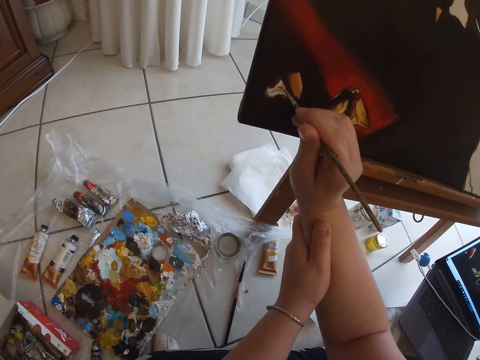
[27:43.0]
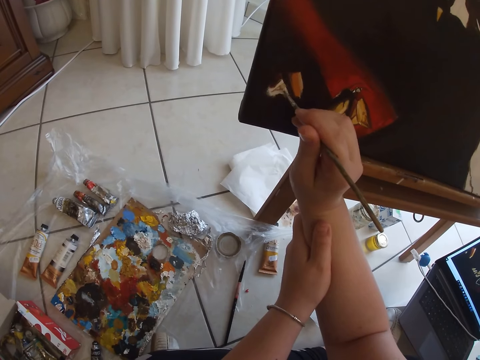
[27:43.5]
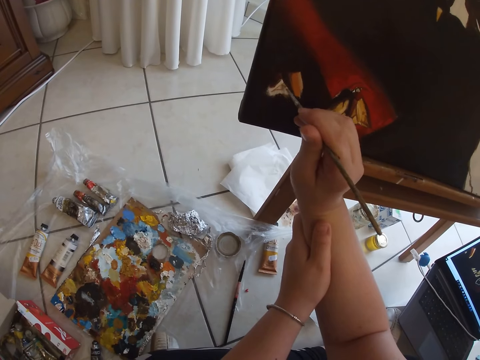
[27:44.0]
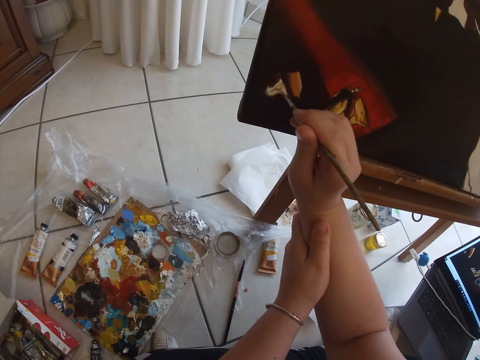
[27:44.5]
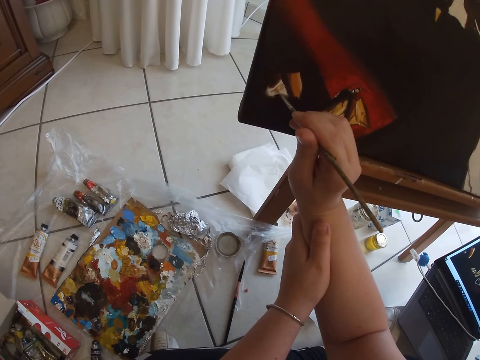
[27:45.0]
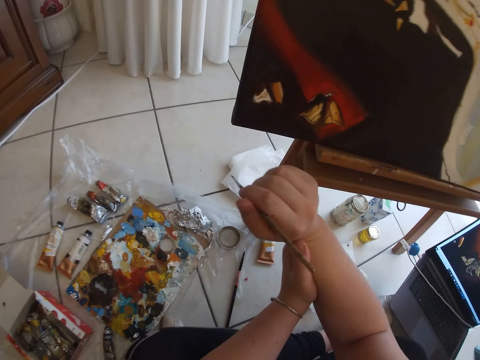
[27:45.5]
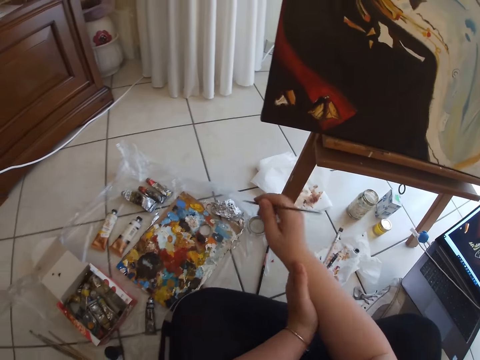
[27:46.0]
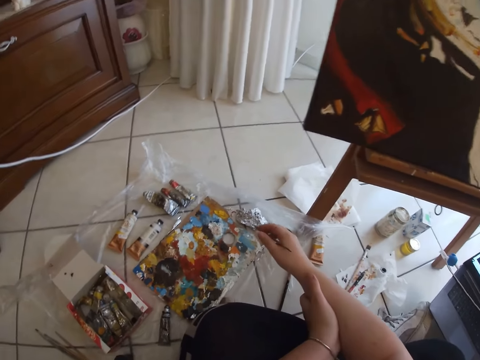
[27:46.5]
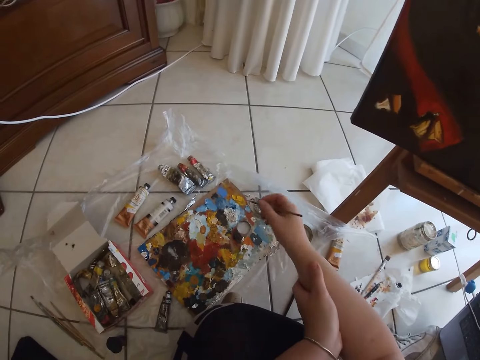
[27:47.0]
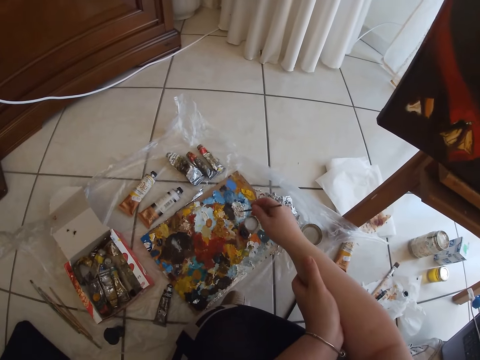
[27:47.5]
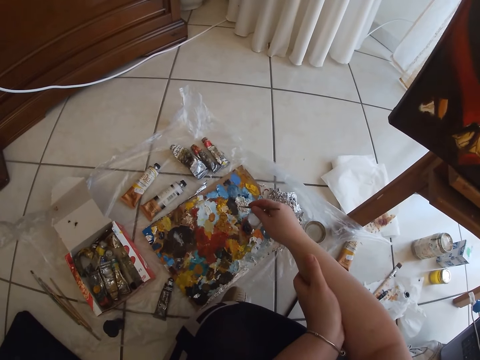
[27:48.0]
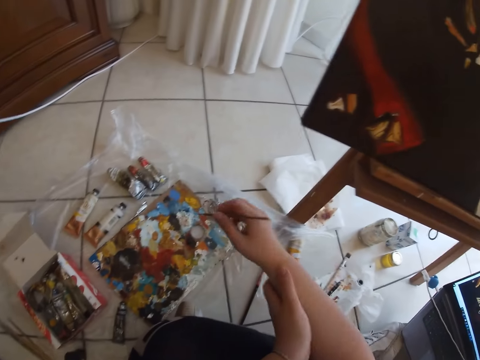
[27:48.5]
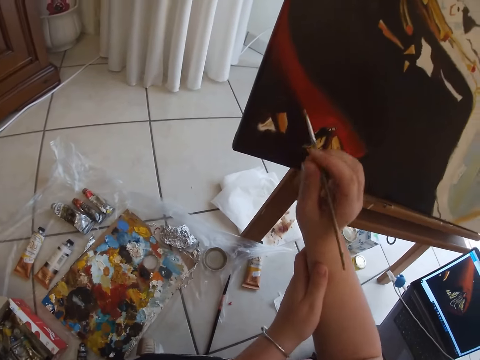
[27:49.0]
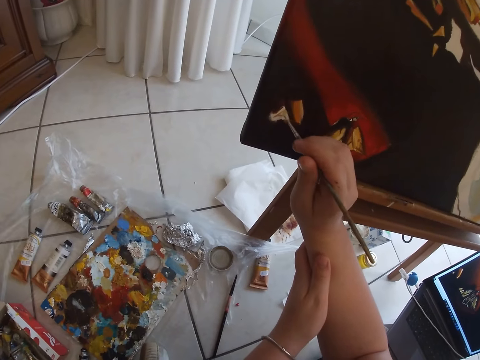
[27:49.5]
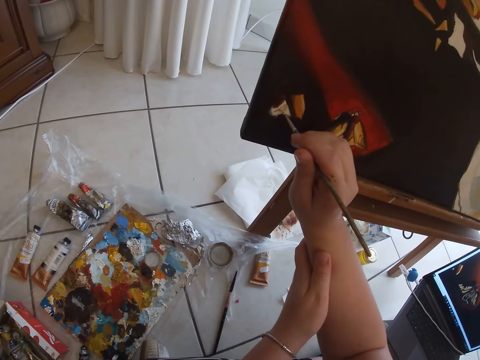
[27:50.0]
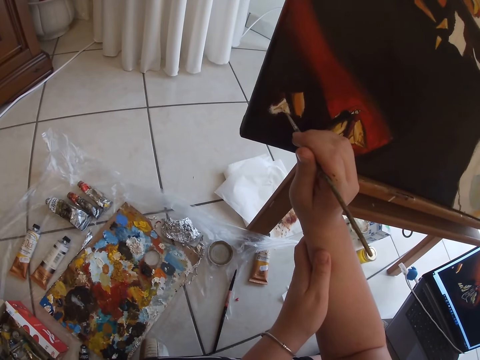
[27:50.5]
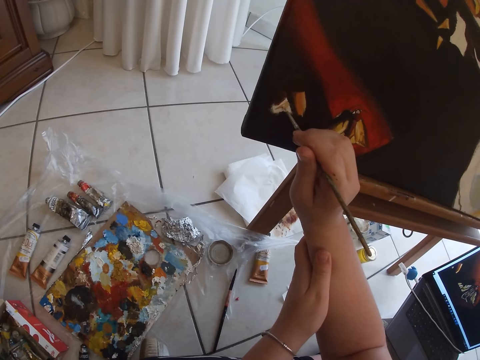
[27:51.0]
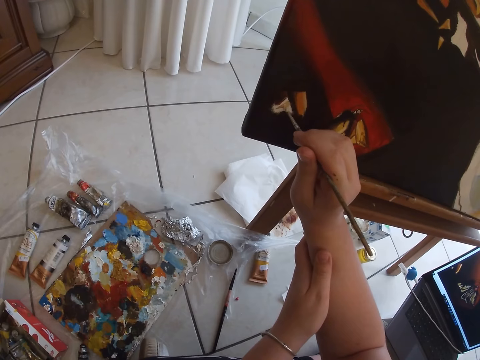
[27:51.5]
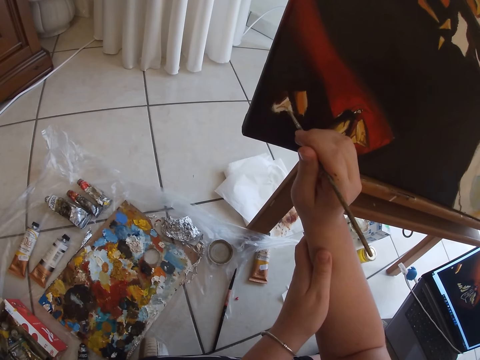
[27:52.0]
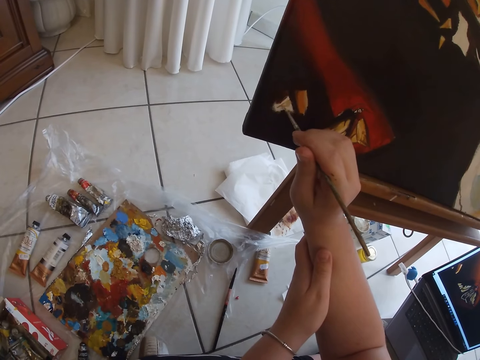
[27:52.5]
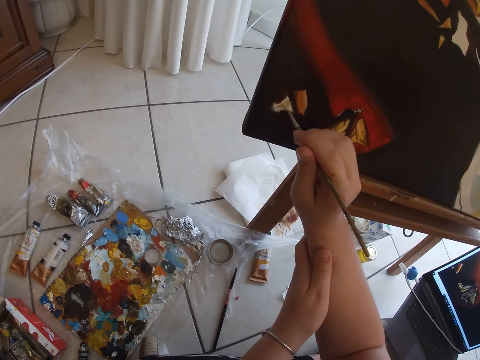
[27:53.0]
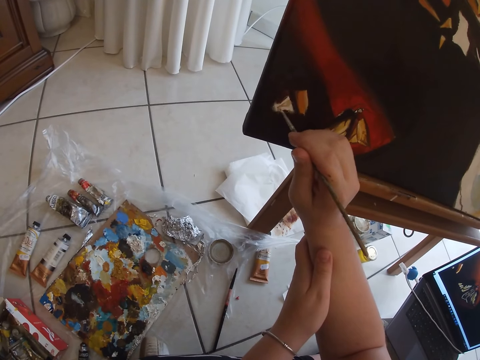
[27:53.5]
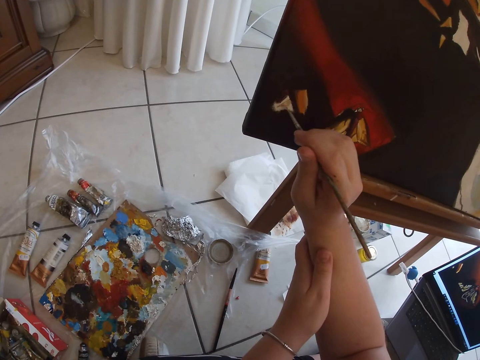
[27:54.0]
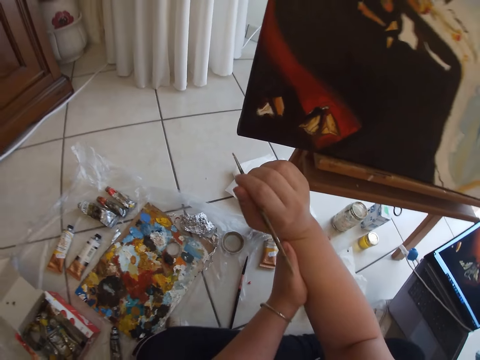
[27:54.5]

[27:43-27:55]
The camera wearer dabs on some paint in the palette with the paint brush in her right hand. She paints on the canvas with the paint brush in her right hand.

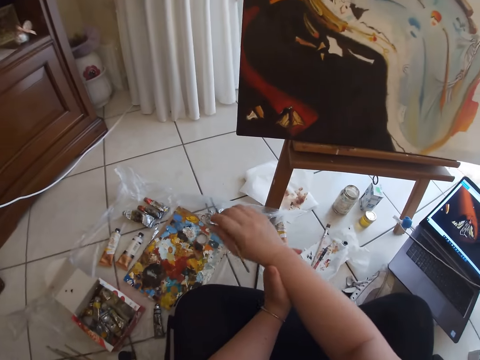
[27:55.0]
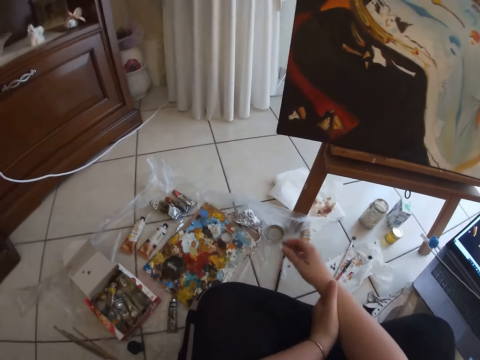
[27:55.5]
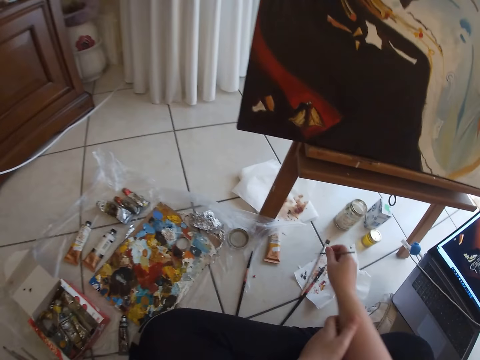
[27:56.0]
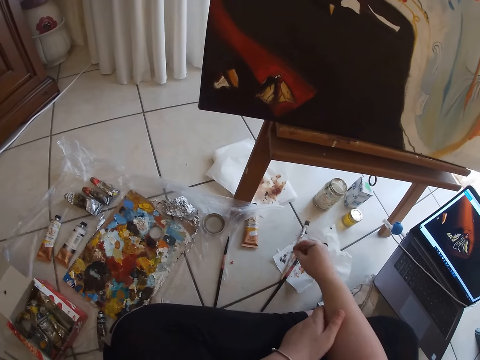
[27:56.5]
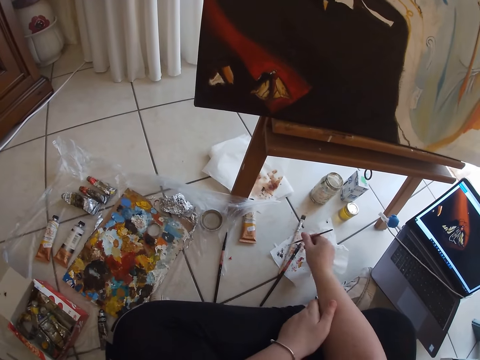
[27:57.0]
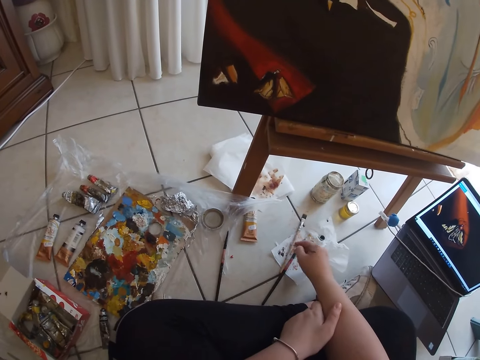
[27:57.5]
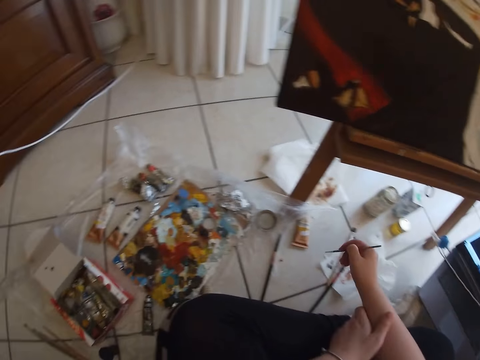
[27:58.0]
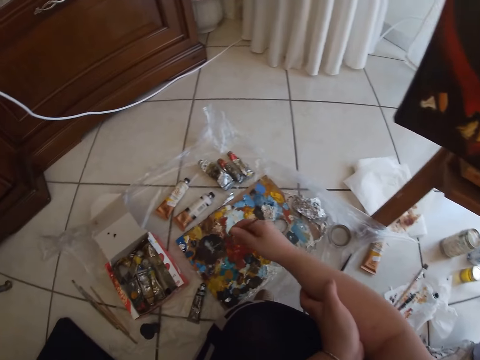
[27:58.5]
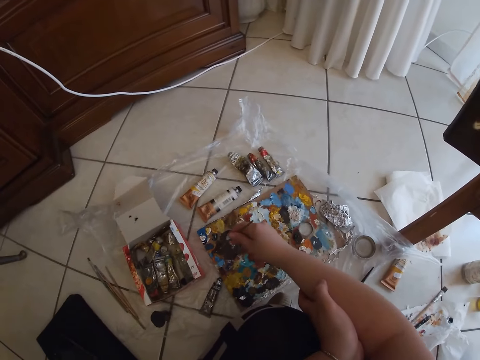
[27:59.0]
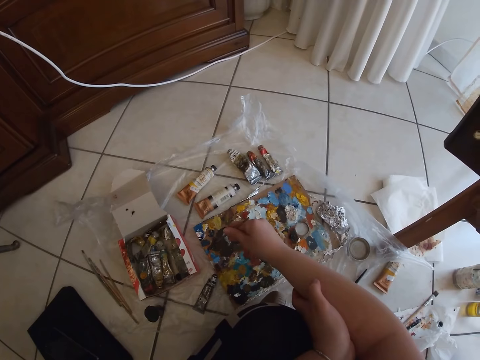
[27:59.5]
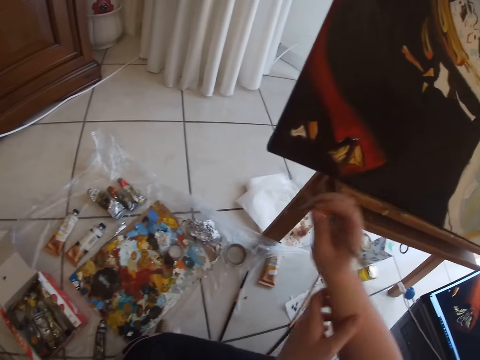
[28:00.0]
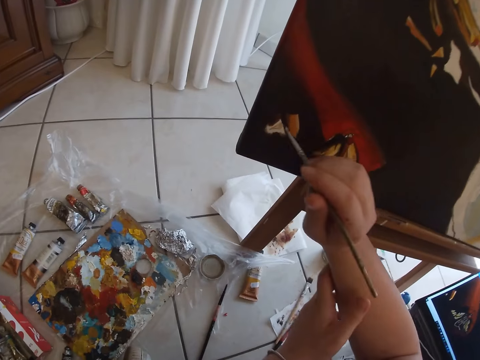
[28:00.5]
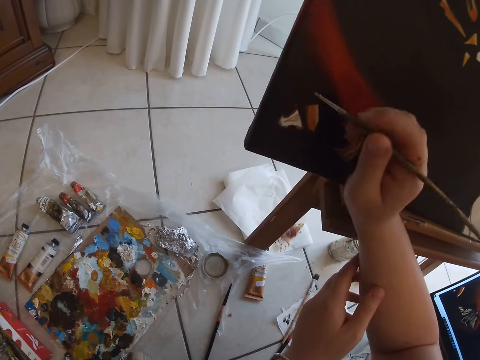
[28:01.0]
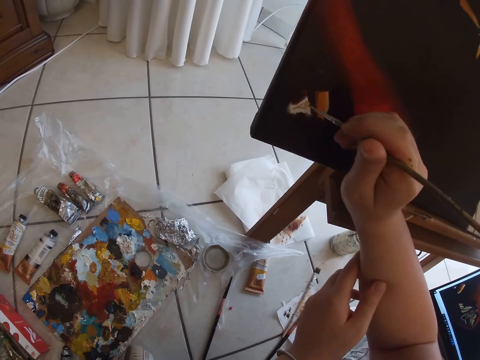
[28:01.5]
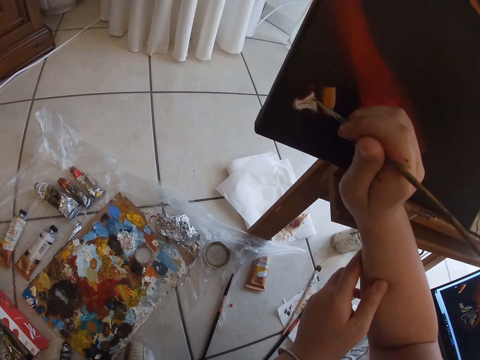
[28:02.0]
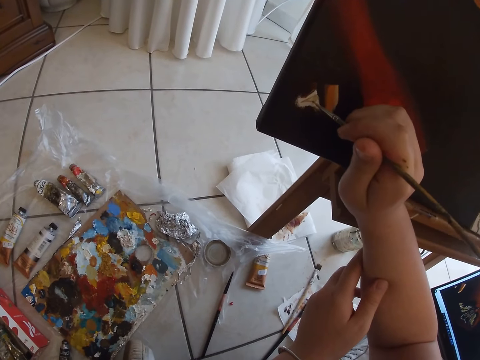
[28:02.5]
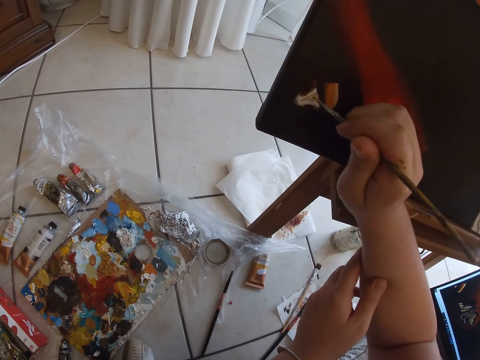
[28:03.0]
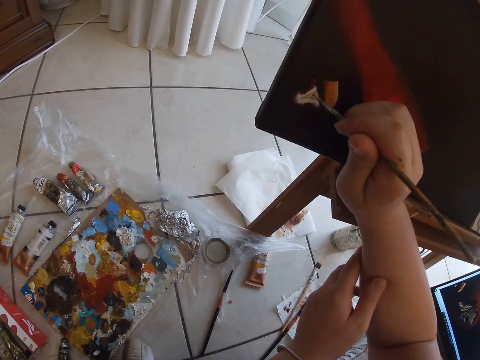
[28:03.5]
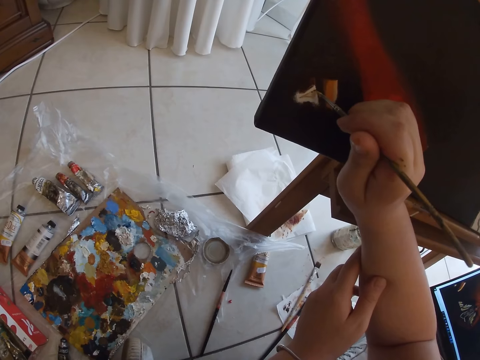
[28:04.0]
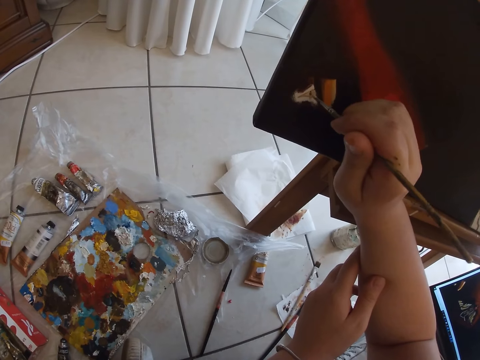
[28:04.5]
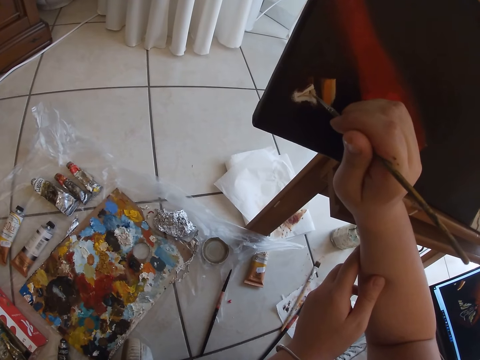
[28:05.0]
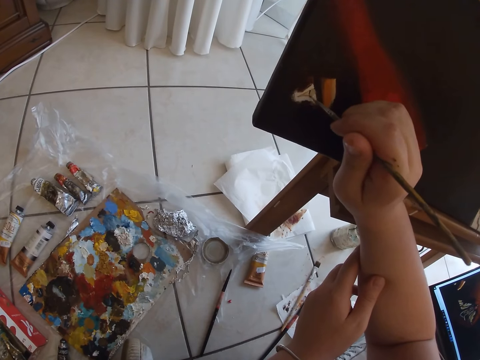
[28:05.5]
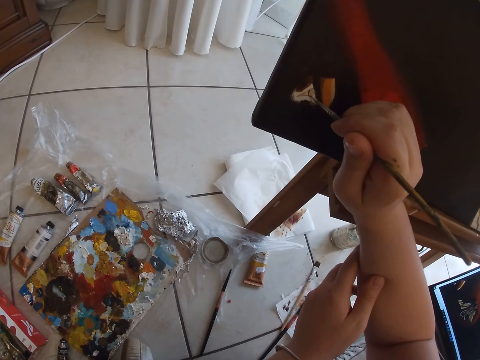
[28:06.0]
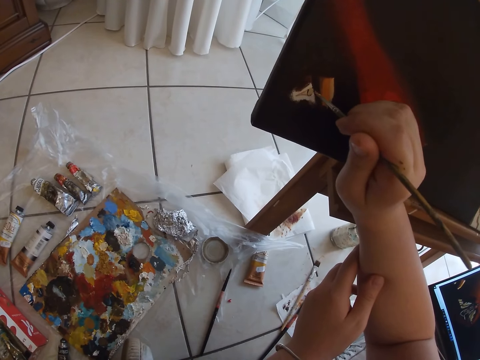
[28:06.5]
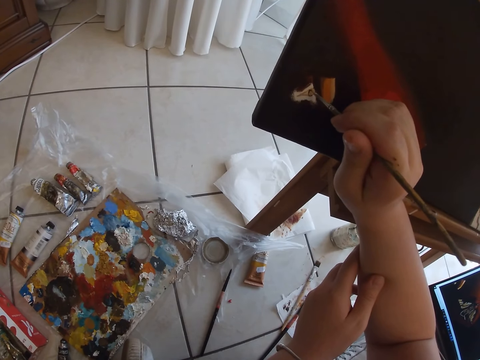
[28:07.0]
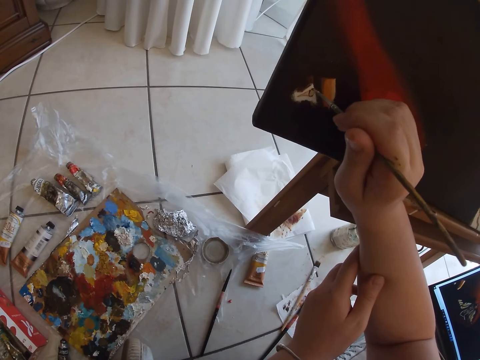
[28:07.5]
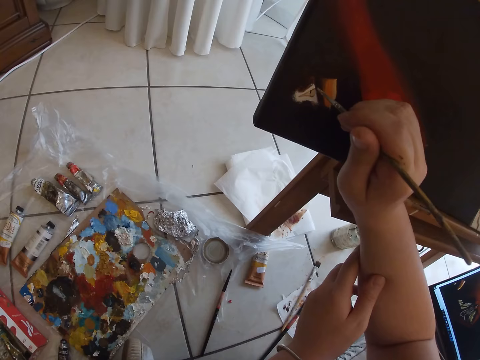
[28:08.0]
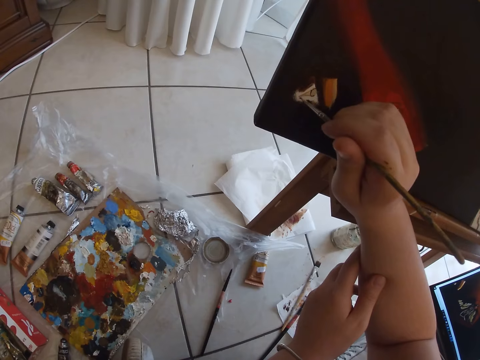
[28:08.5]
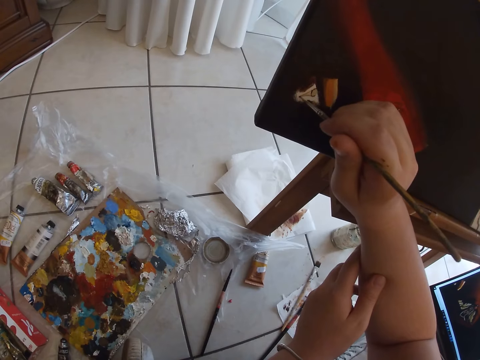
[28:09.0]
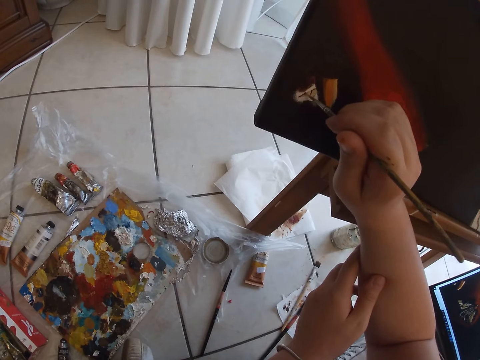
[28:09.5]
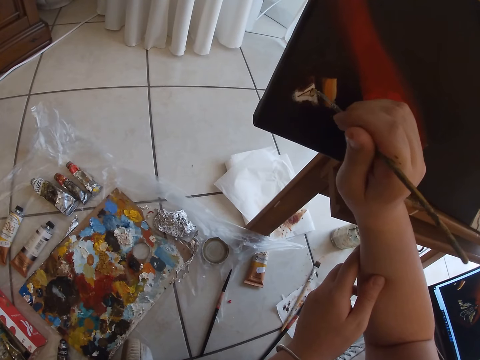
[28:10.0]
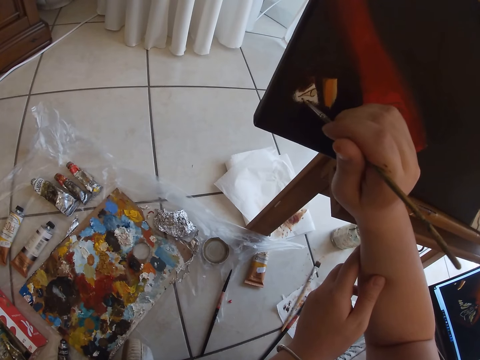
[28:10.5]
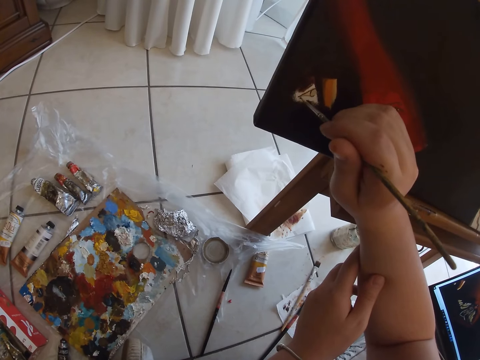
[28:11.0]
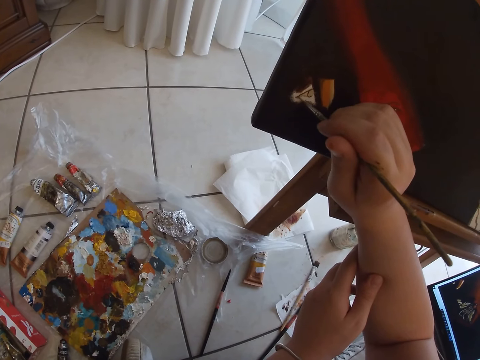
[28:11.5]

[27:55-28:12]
The camera wearer cleans the paintbrush in her right hand on the piece of paper. She dabs on some different color paint in the palette with the paint brush in her right hand. She paints on the canvas with the paint brush in her right hand.
